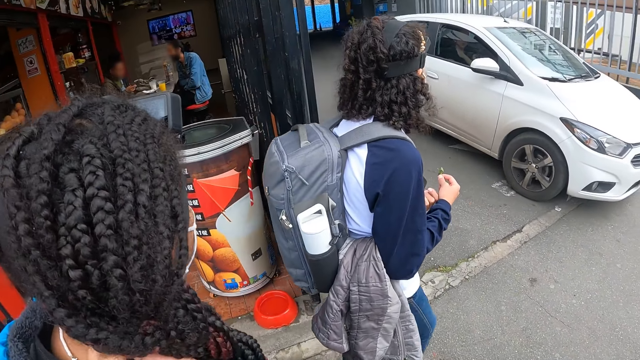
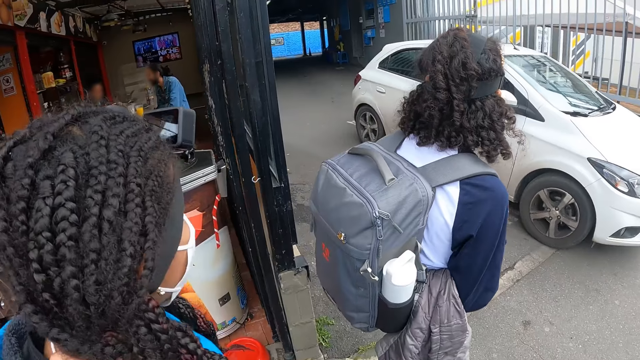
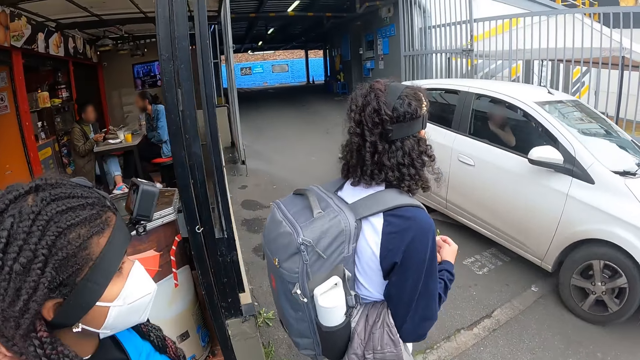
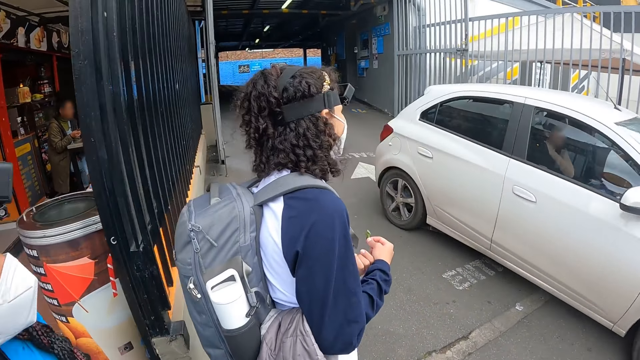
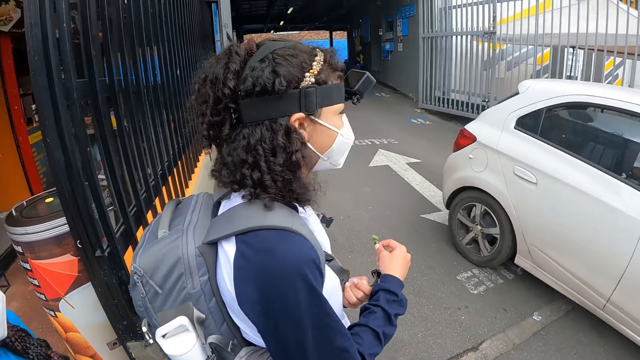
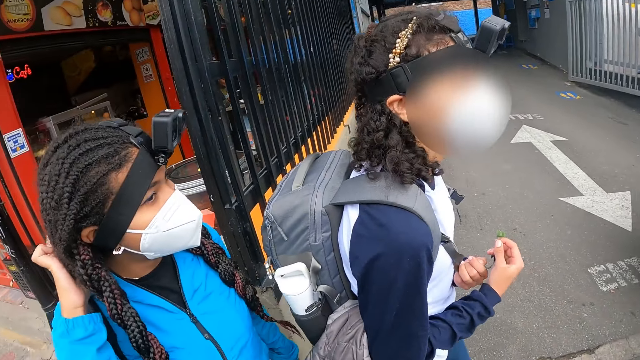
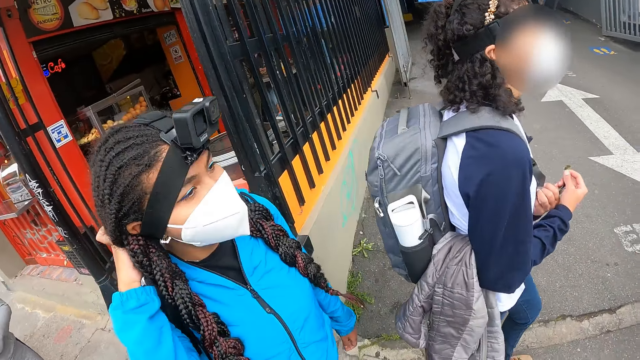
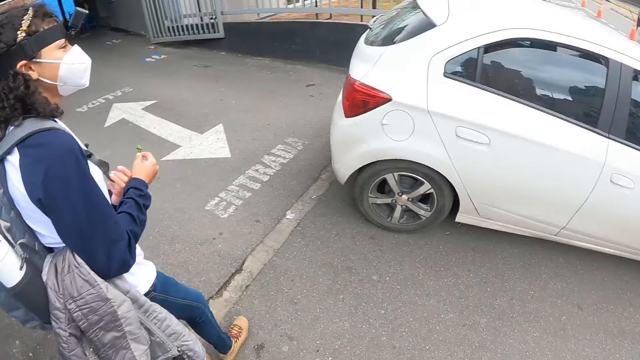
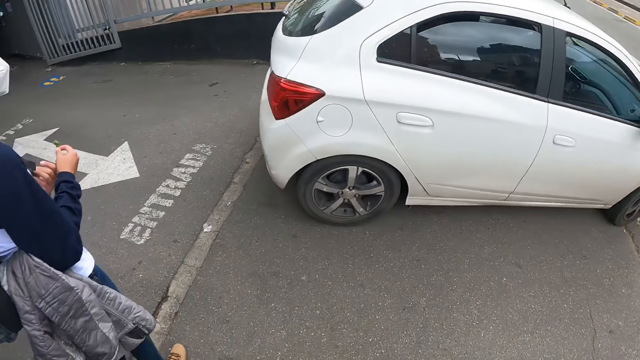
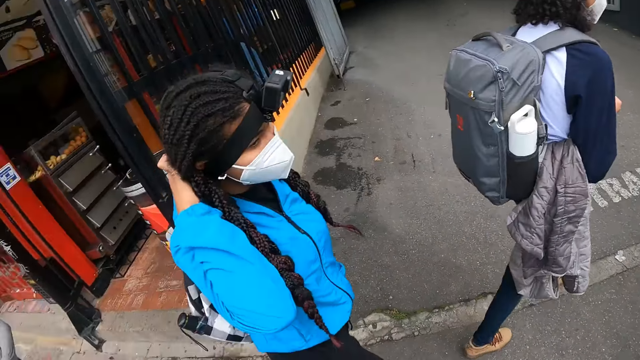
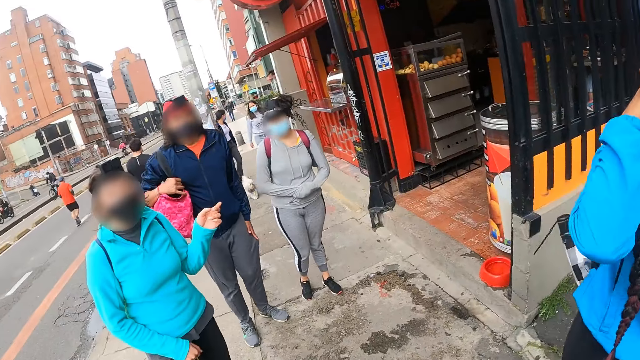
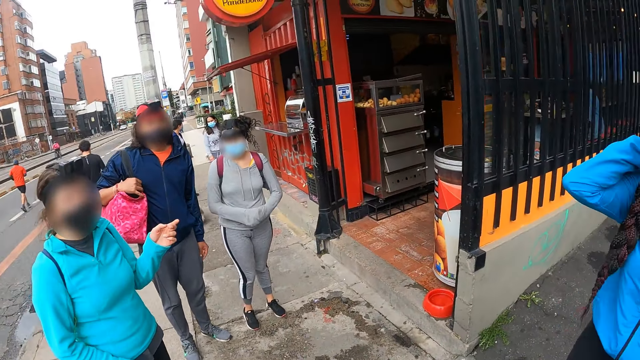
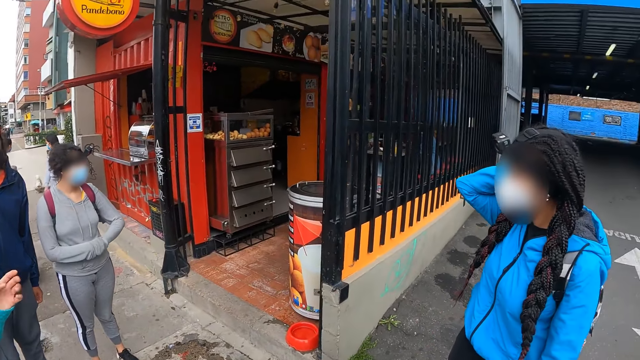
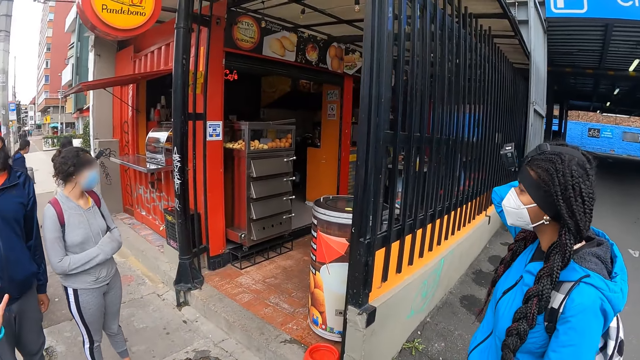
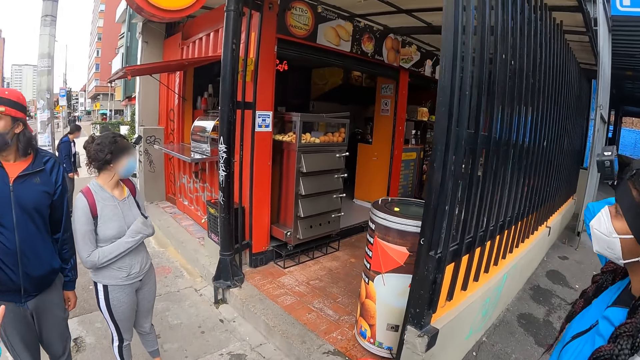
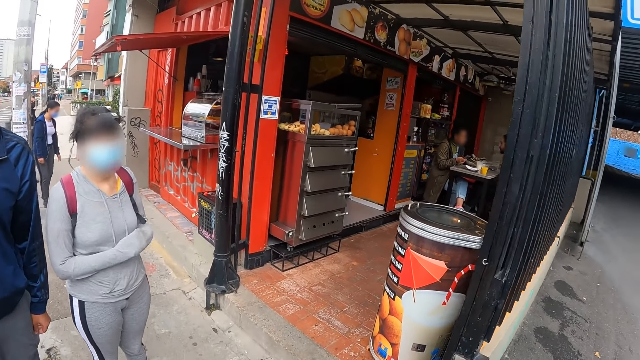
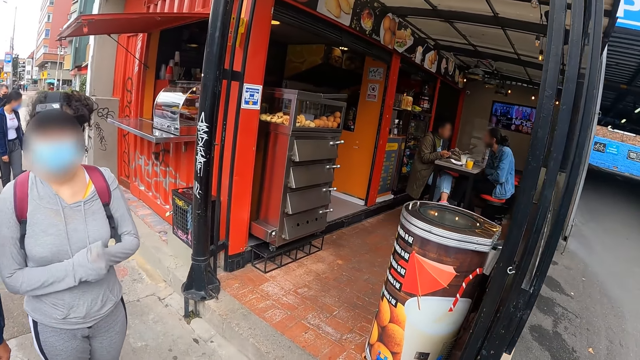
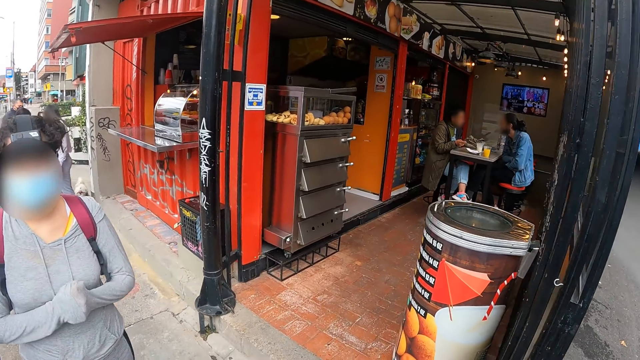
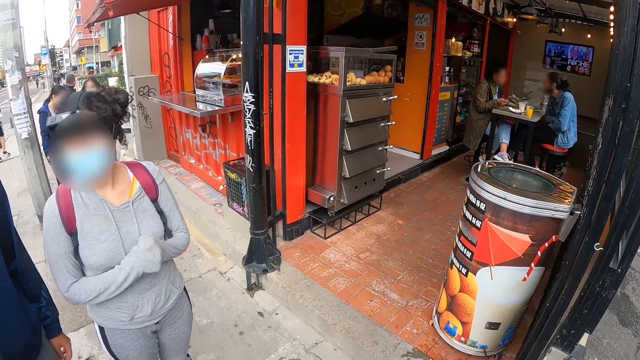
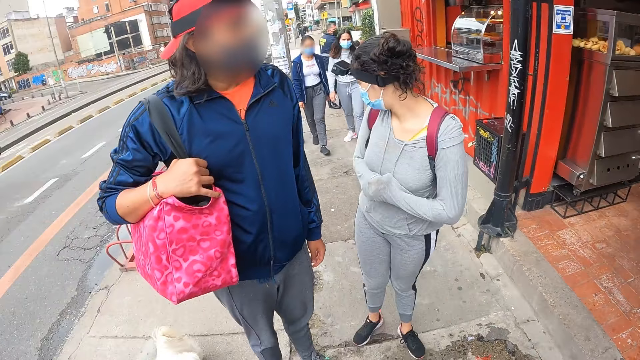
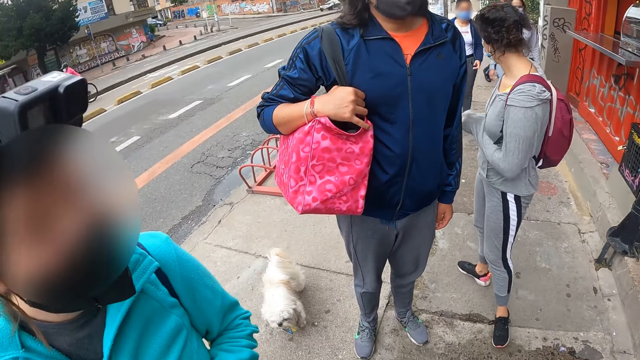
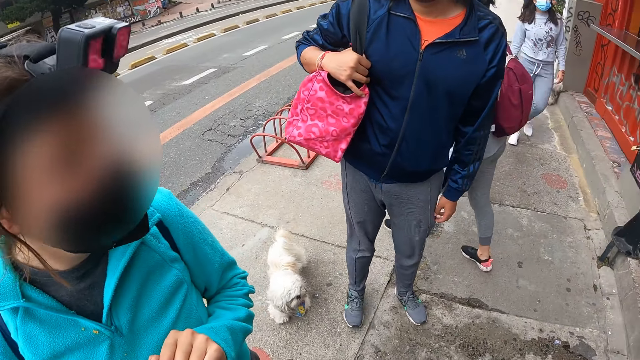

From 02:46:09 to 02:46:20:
The camera wearer looks around. The woman converses with the camera wearer.

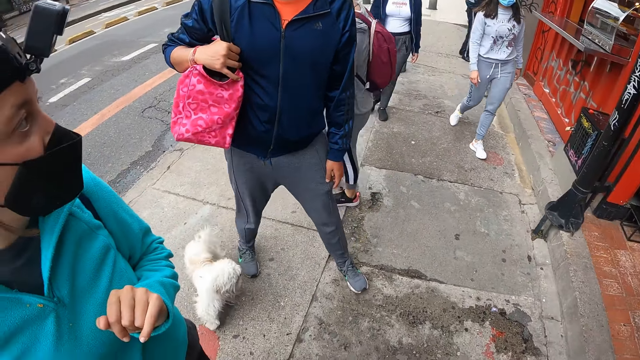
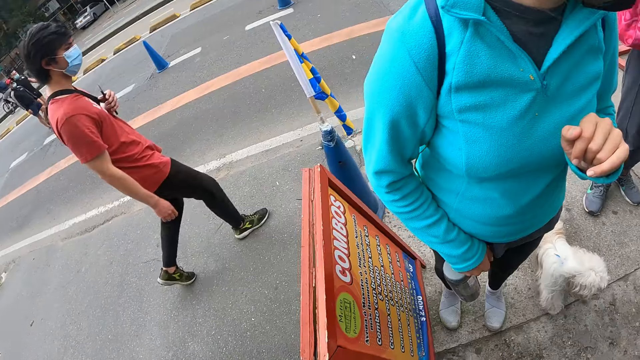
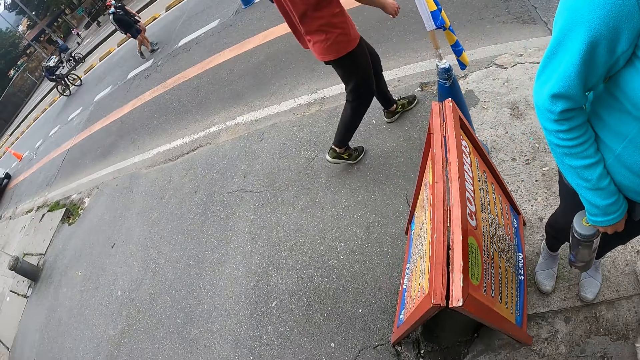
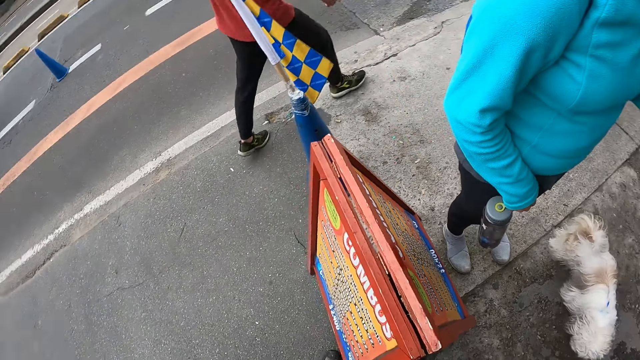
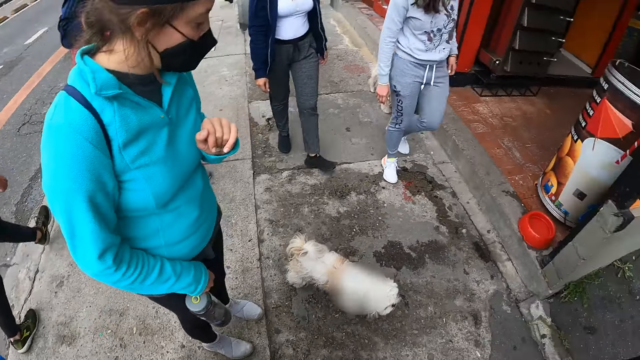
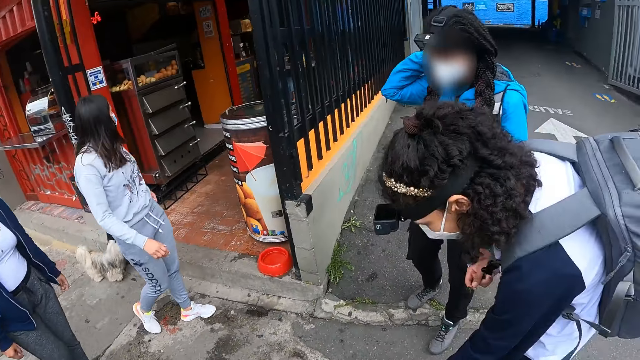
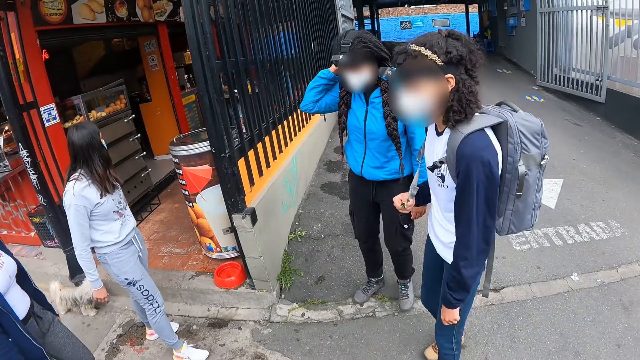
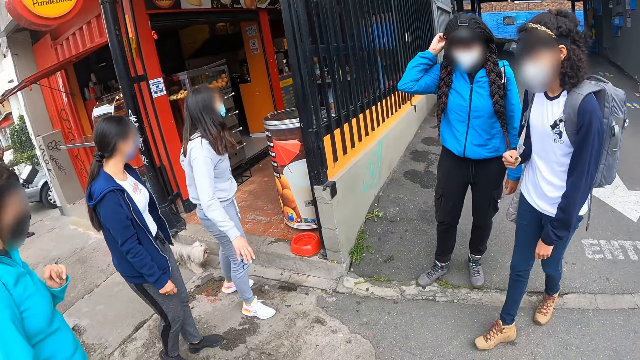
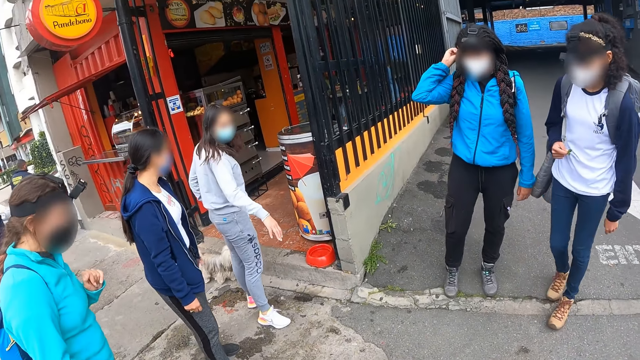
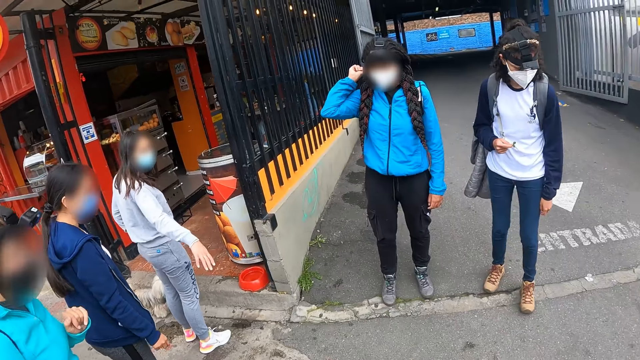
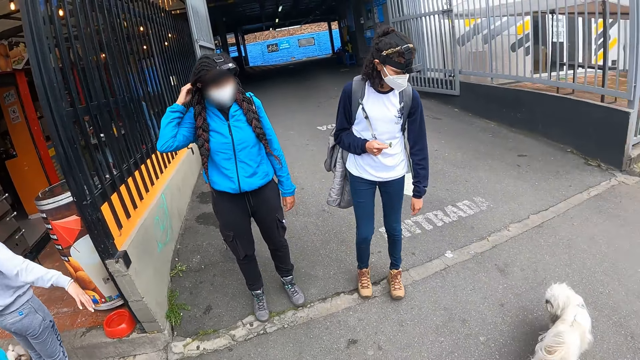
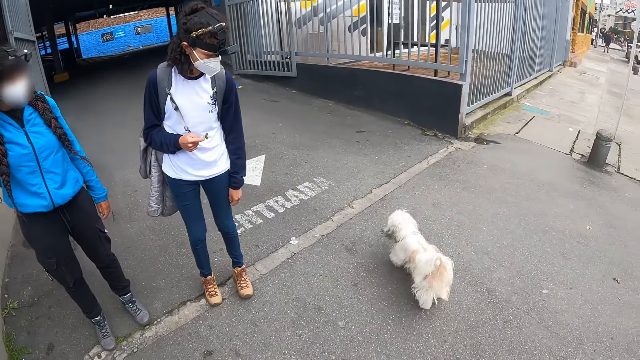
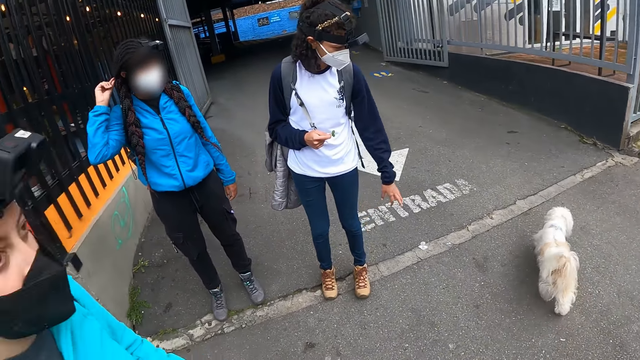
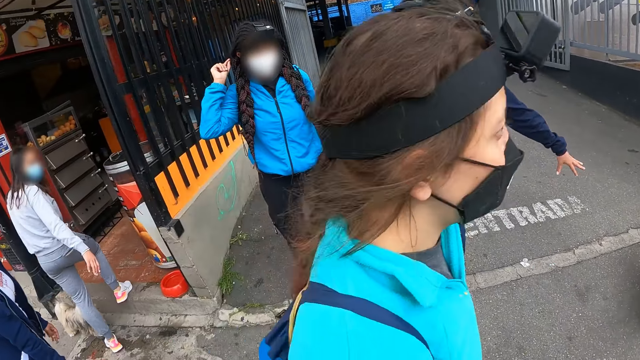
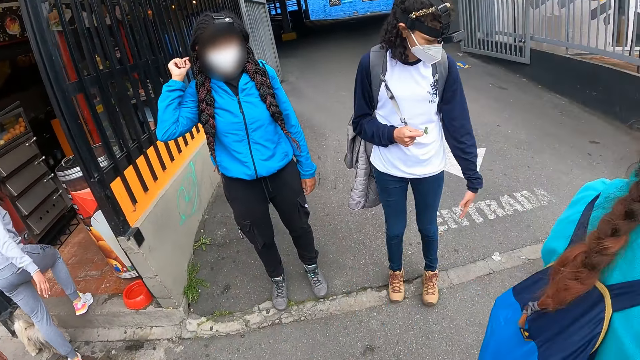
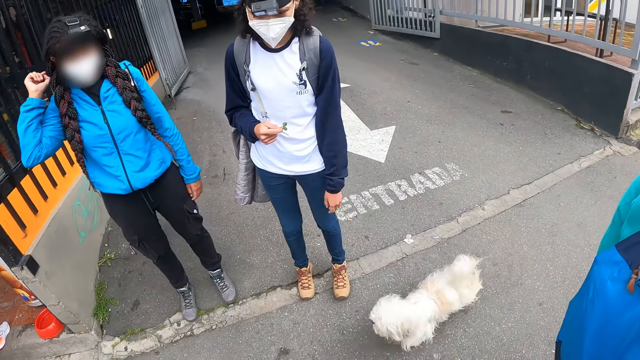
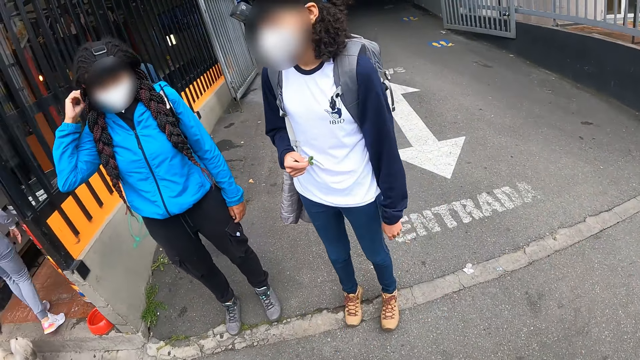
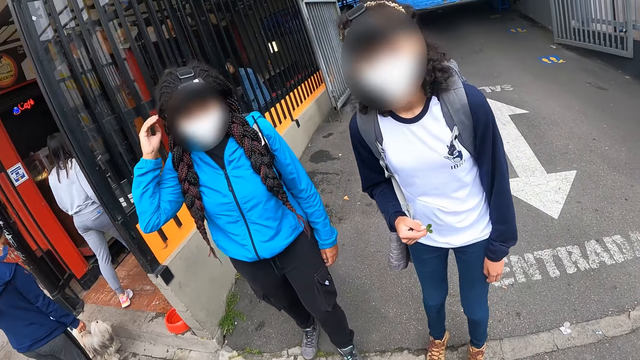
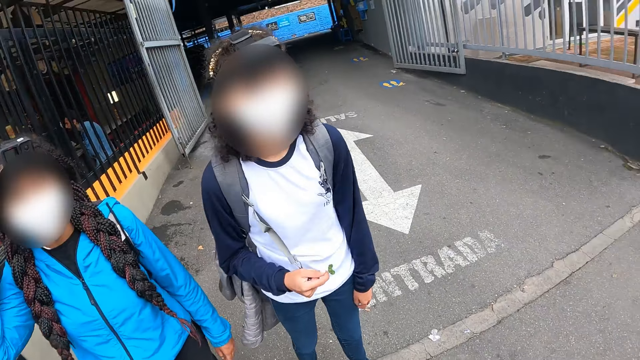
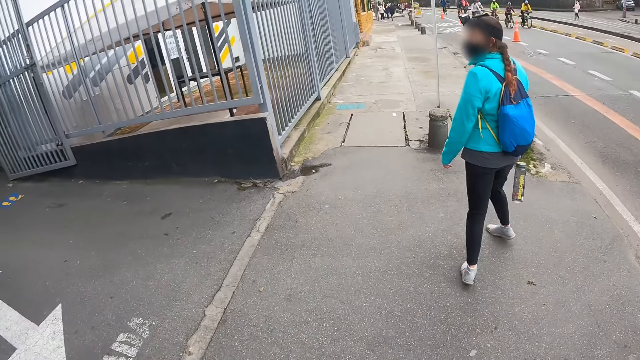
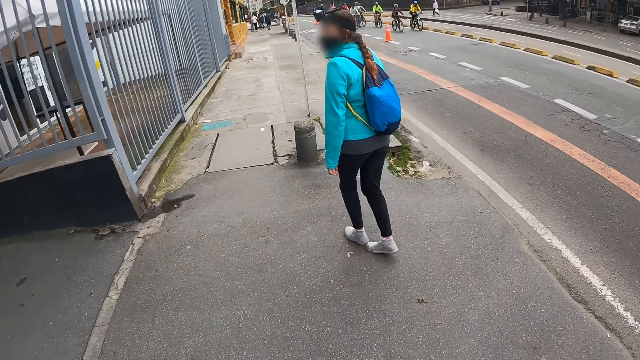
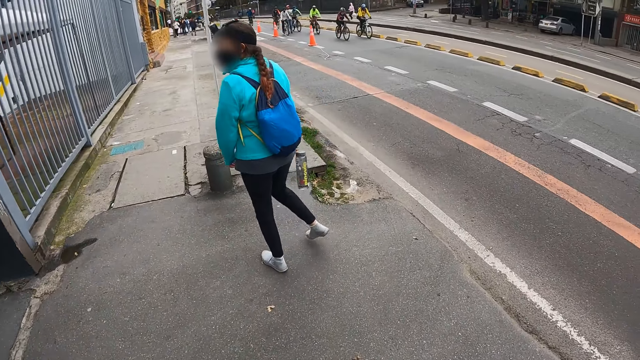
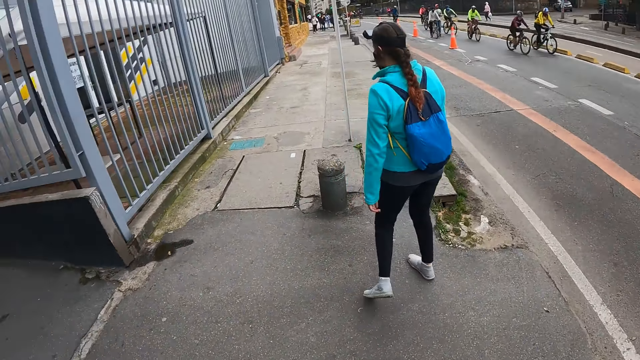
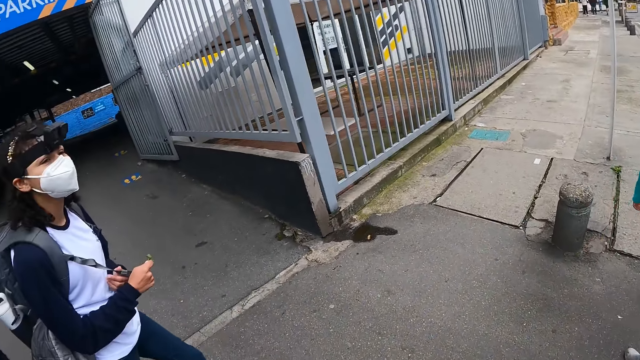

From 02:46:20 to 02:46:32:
The woman interacts with a dog.
